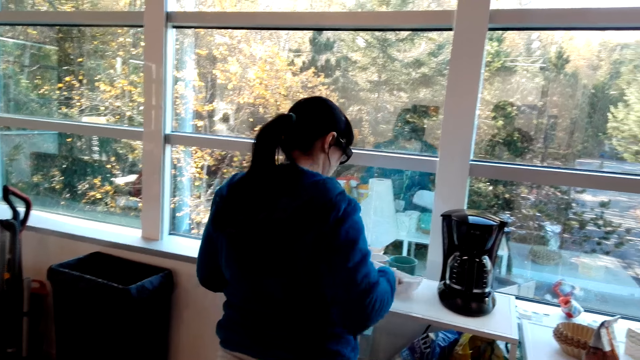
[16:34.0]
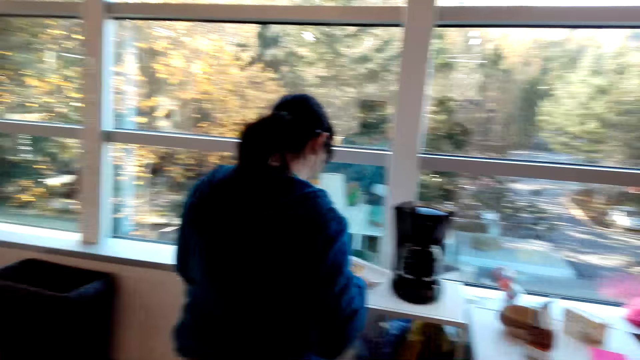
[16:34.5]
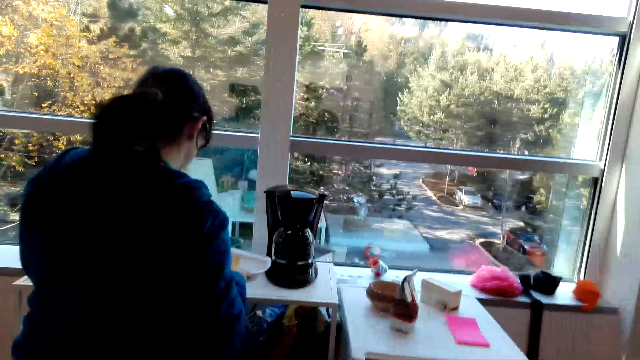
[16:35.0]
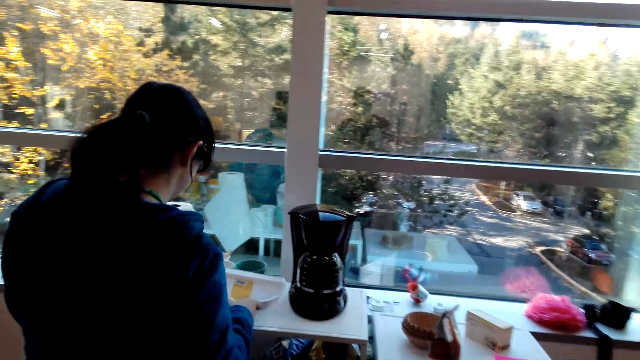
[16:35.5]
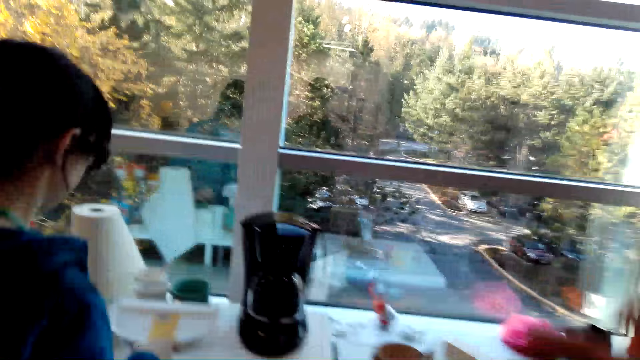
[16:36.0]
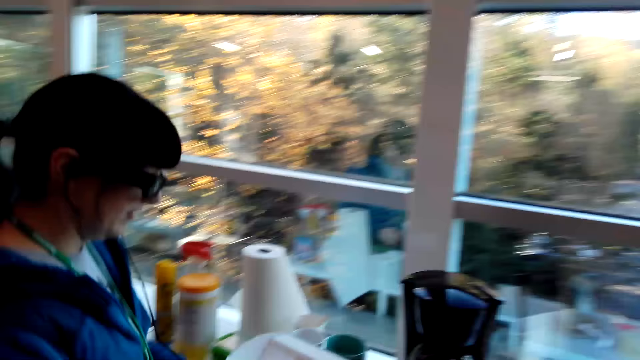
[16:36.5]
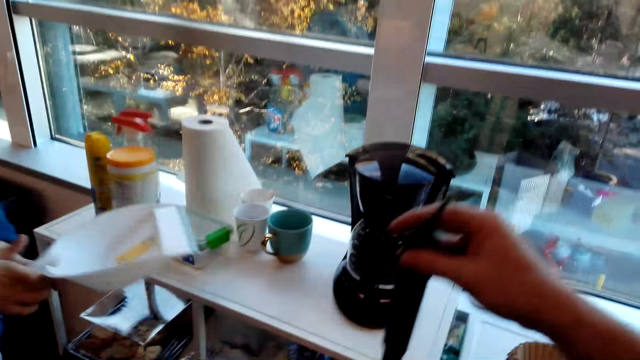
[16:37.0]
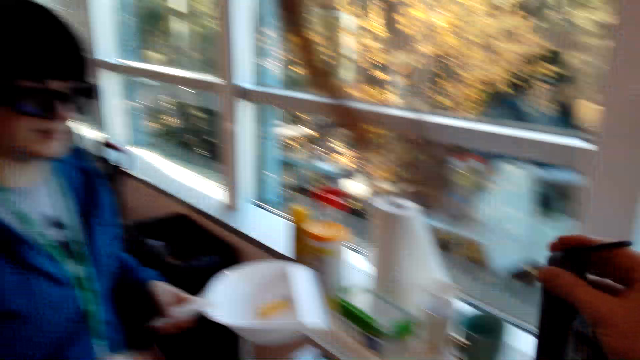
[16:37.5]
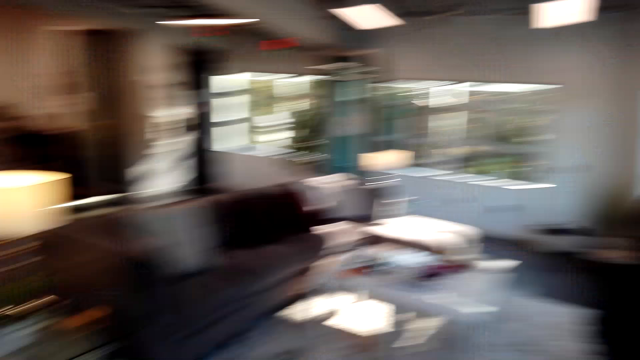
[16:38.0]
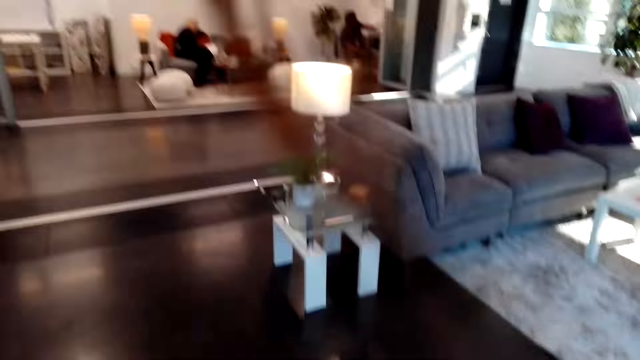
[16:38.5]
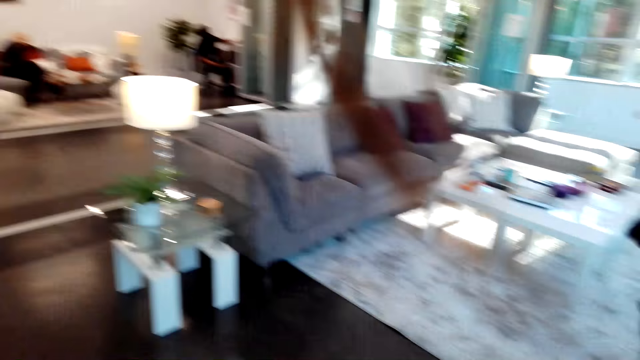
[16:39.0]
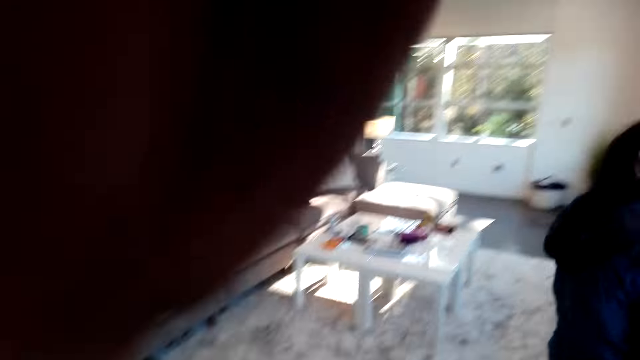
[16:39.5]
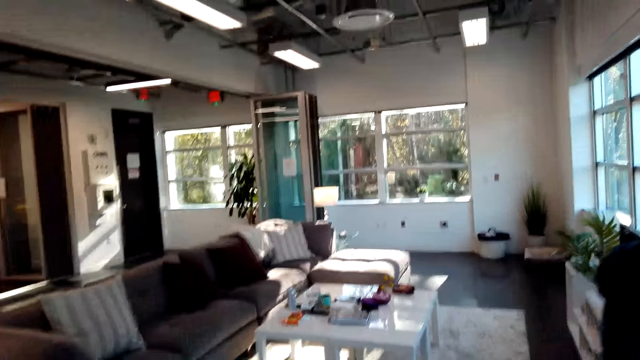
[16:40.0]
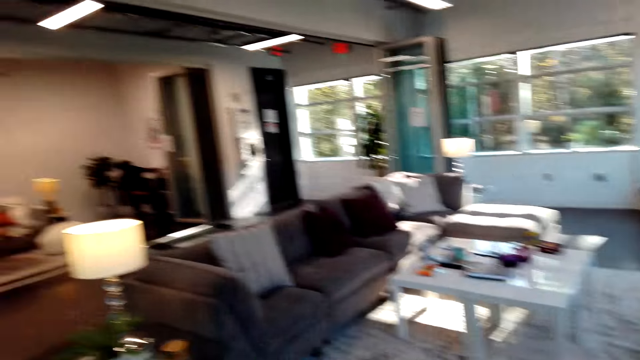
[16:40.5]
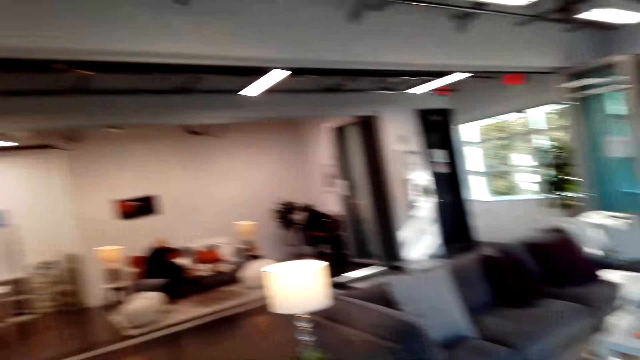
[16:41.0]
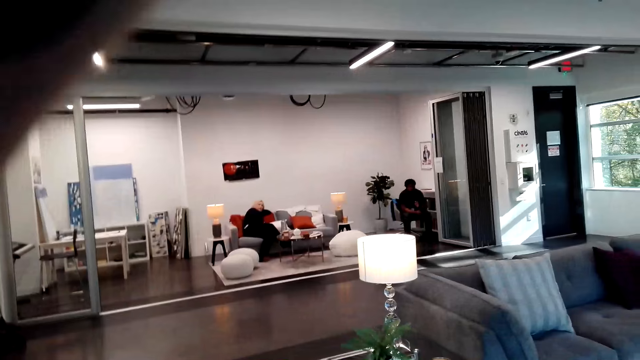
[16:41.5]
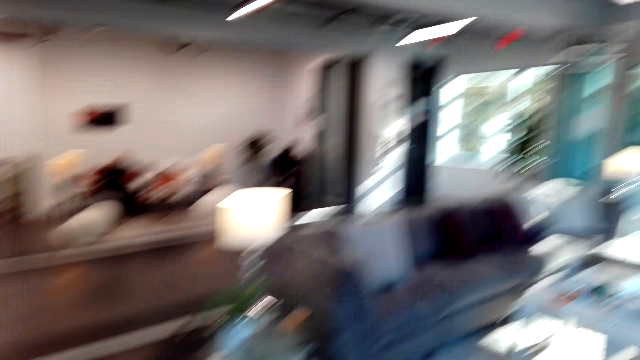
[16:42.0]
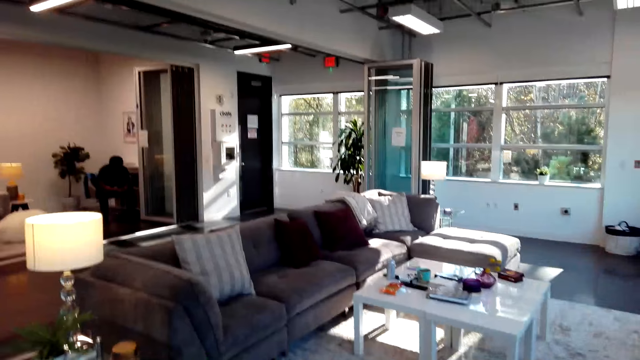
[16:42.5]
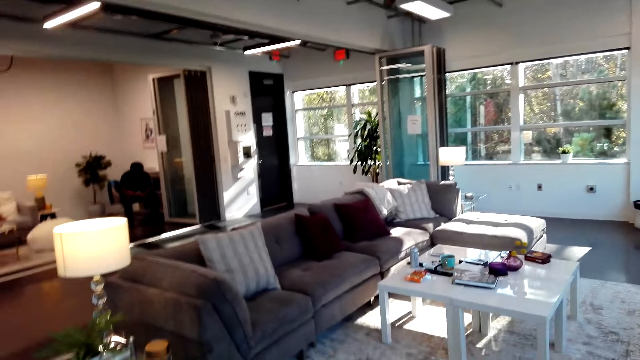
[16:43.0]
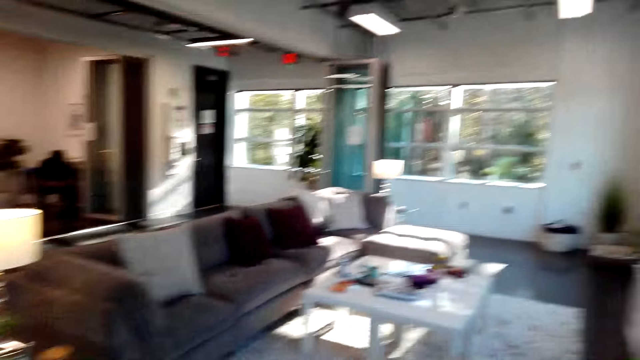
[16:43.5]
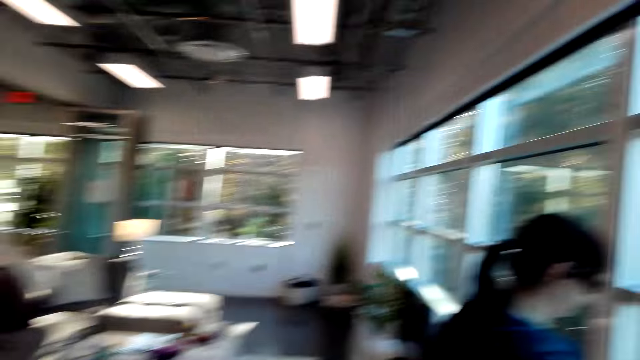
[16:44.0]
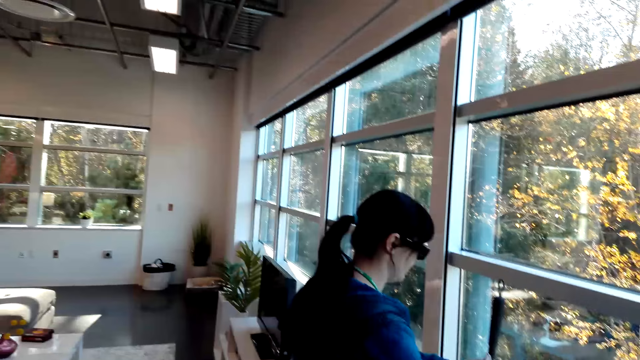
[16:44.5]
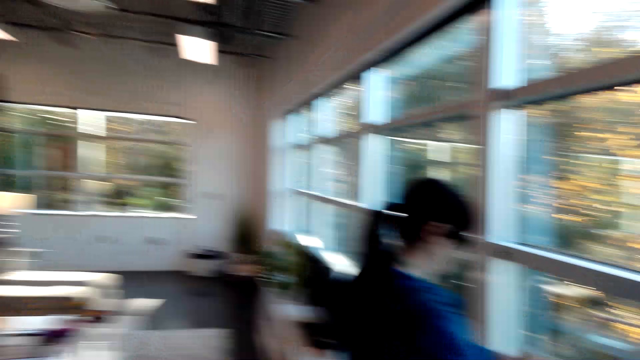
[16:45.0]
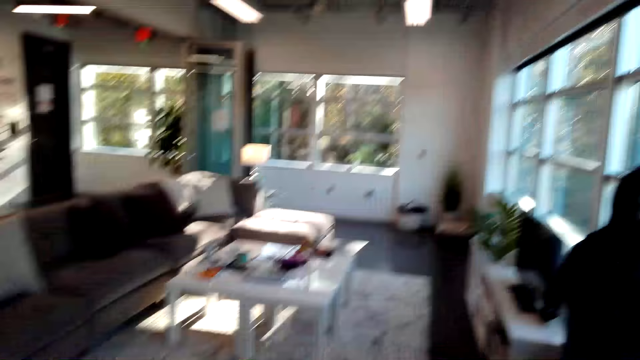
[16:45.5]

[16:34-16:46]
A man sits aside.

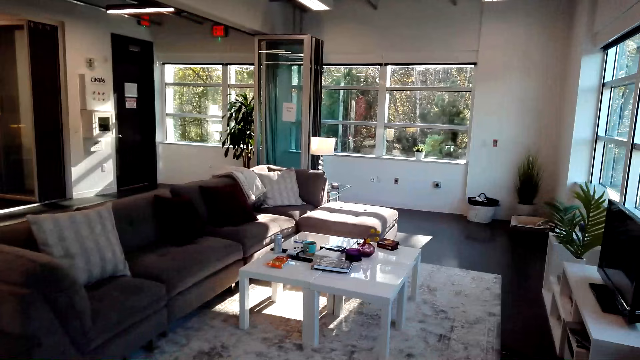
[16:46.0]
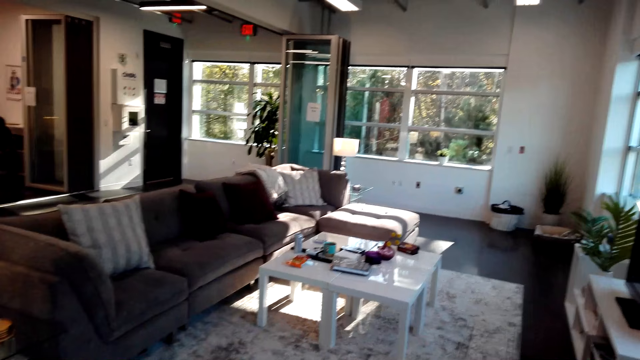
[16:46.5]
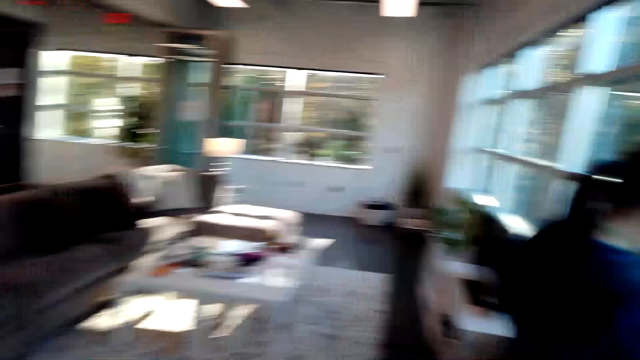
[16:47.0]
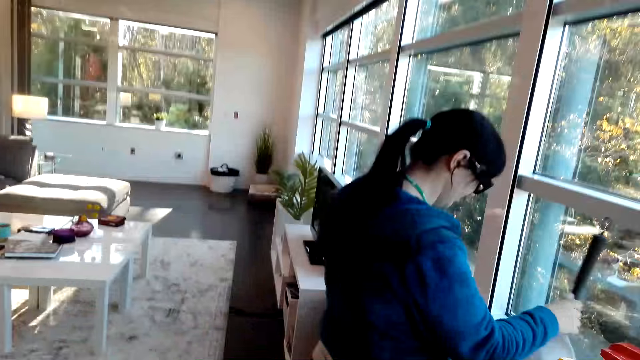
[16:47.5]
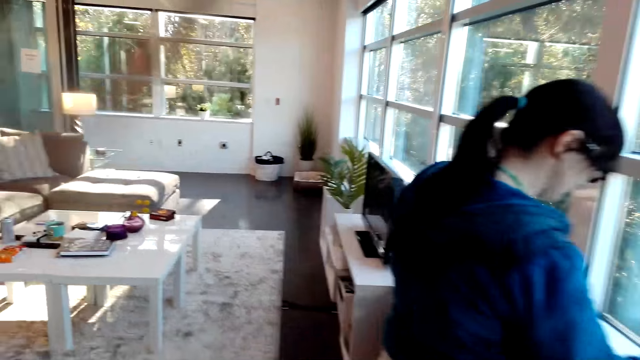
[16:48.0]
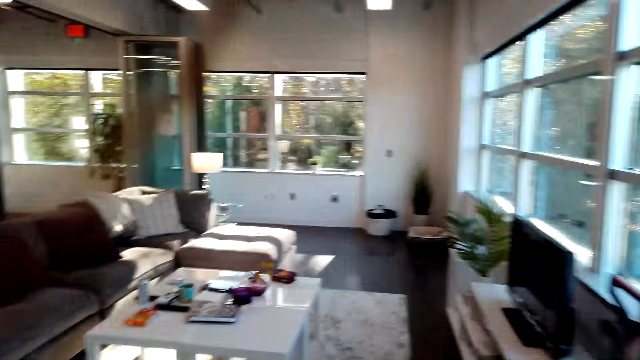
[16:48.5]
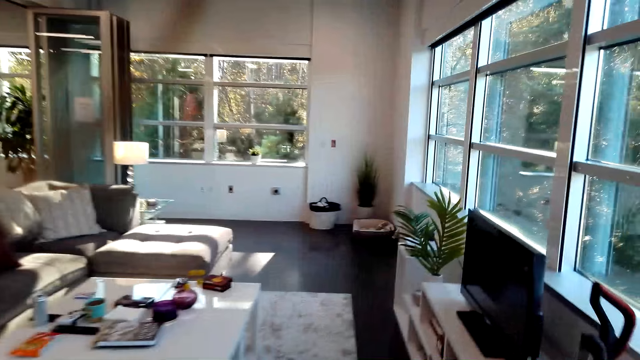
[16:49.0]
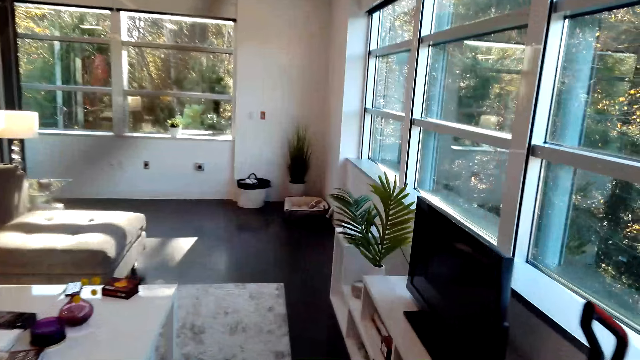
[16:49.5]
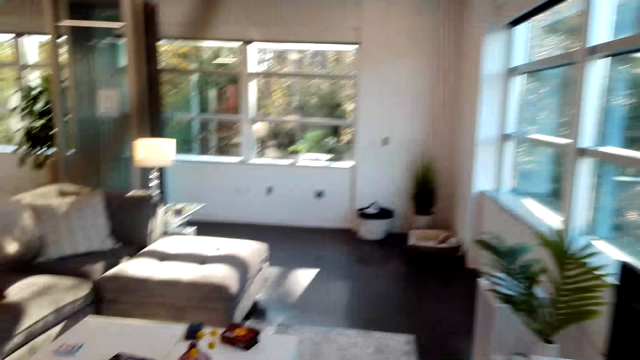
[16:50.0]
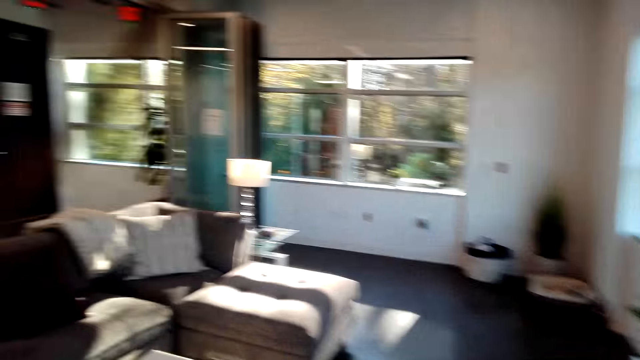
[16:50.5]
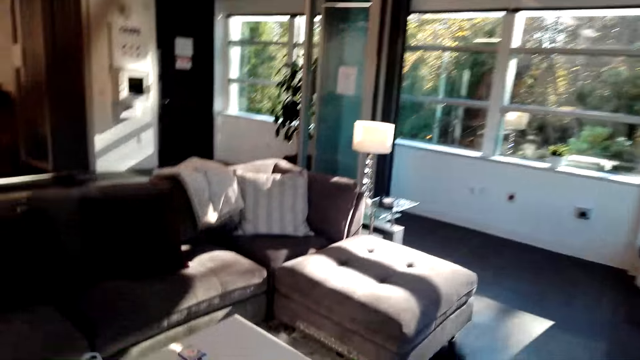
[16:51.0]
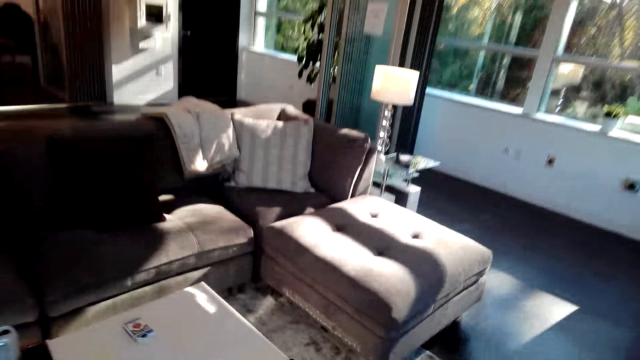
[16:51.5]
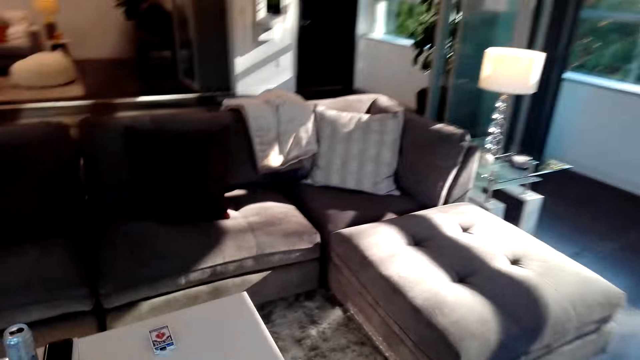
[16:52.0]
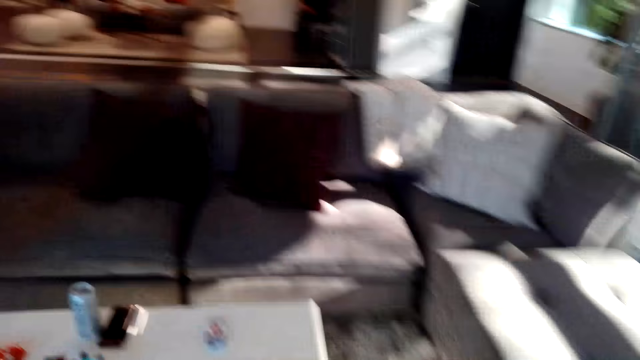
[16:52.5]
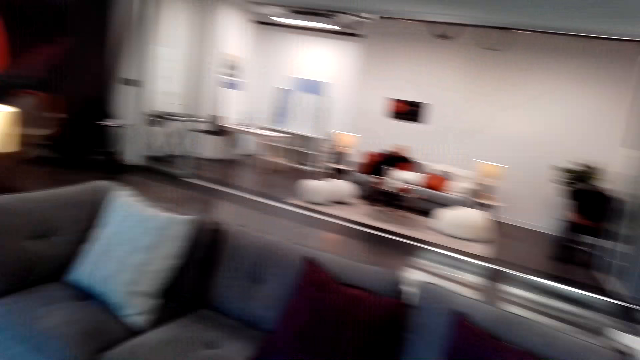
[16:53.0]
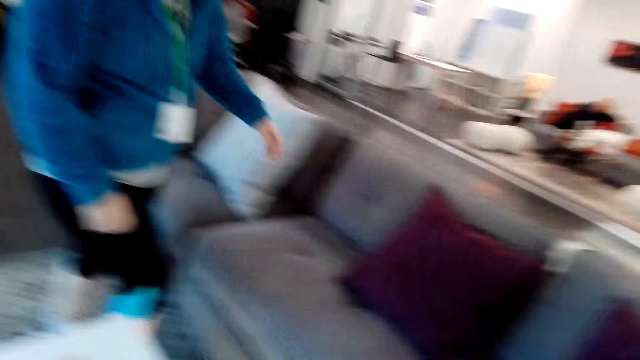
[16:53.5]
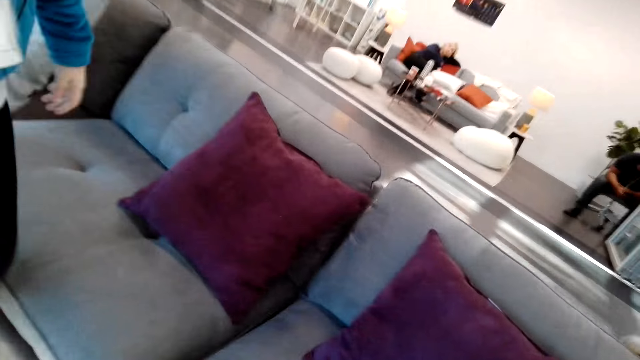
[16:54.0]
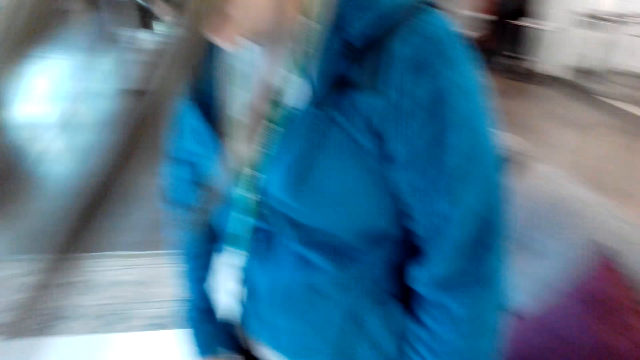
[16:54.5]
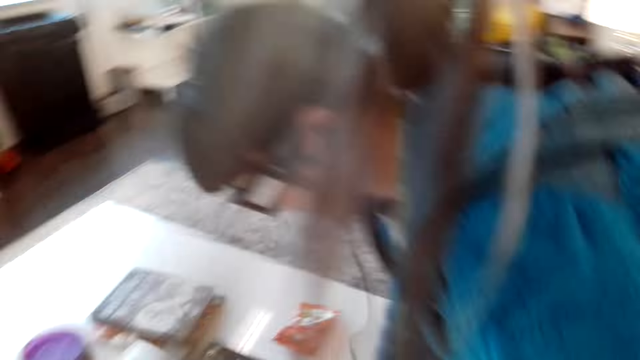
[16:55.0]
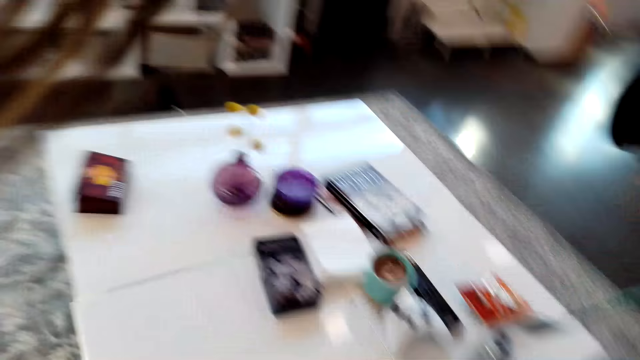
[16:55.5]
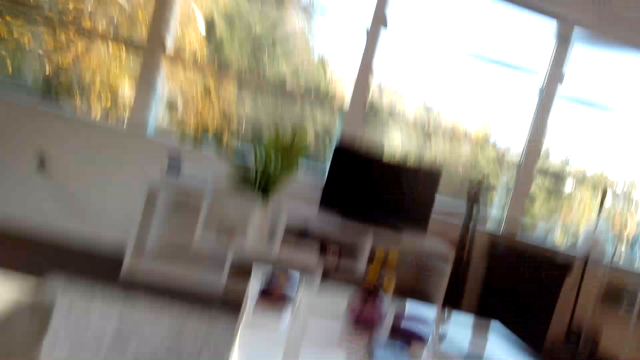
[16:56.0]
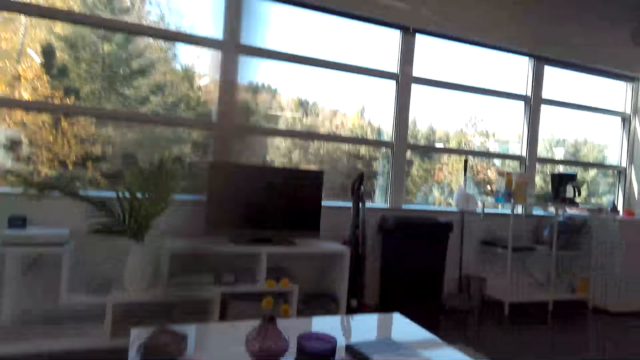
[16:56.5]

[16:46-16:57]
The camera wearer walks in the house. A man sits on the chair.
